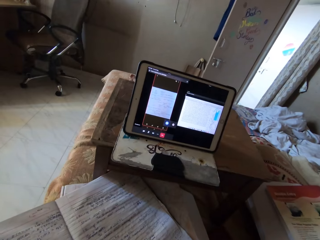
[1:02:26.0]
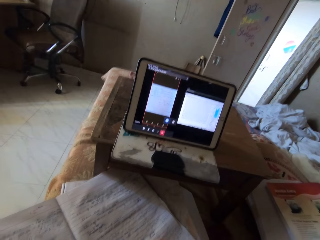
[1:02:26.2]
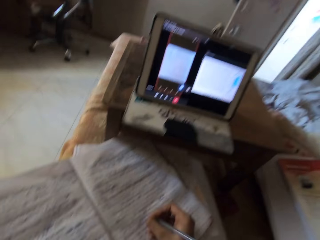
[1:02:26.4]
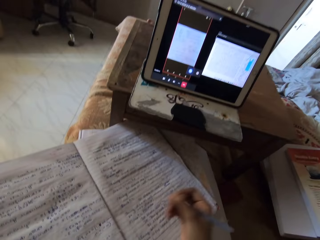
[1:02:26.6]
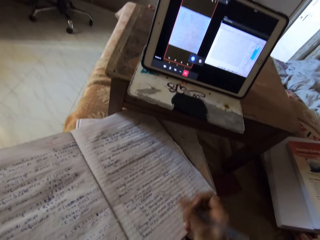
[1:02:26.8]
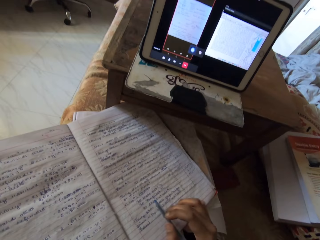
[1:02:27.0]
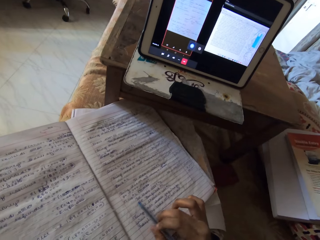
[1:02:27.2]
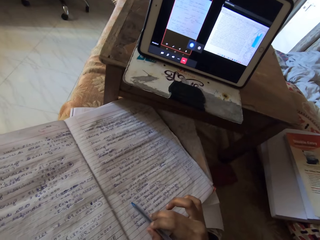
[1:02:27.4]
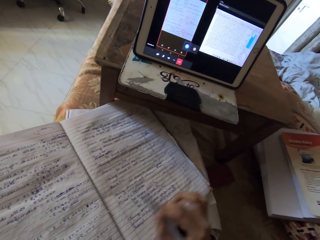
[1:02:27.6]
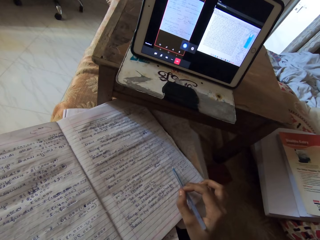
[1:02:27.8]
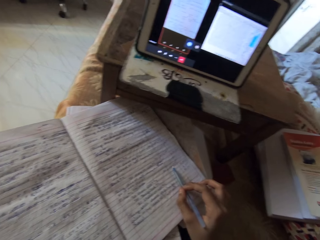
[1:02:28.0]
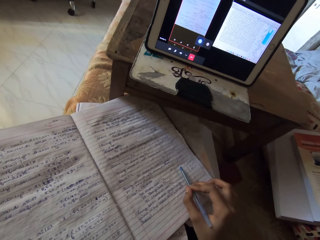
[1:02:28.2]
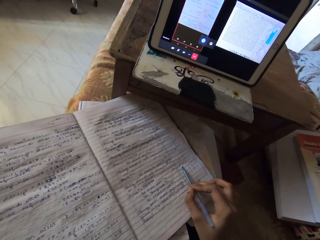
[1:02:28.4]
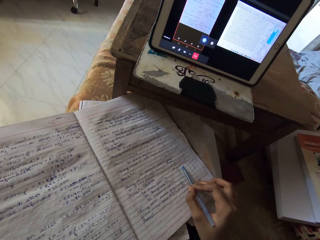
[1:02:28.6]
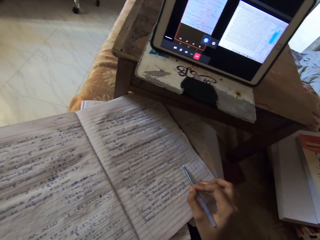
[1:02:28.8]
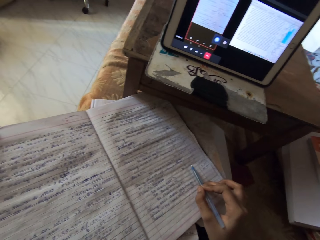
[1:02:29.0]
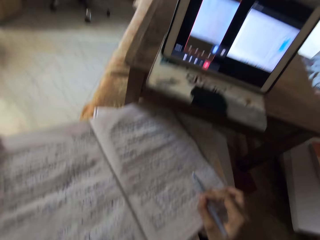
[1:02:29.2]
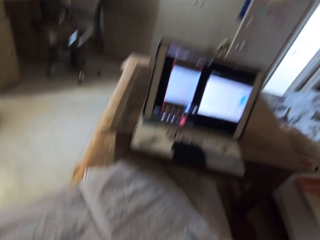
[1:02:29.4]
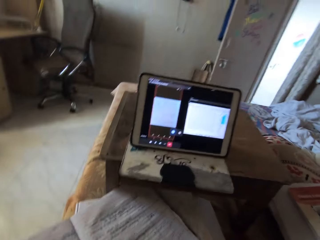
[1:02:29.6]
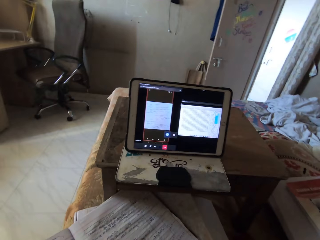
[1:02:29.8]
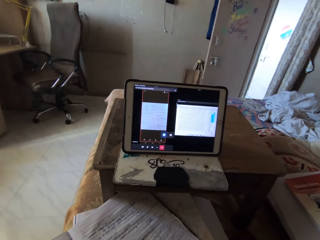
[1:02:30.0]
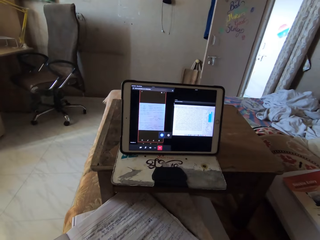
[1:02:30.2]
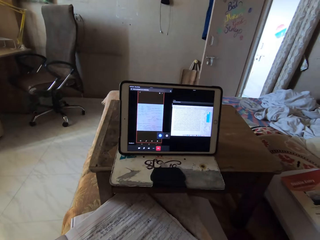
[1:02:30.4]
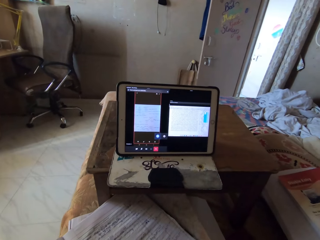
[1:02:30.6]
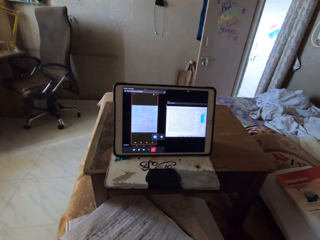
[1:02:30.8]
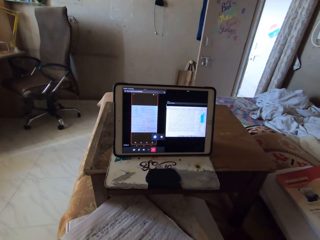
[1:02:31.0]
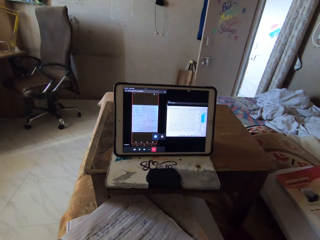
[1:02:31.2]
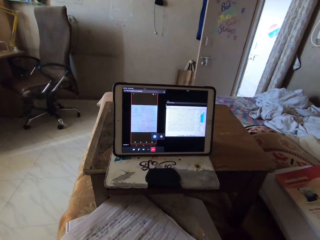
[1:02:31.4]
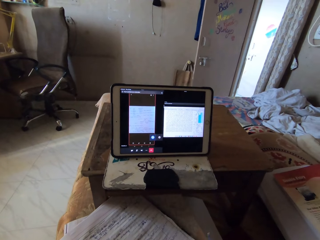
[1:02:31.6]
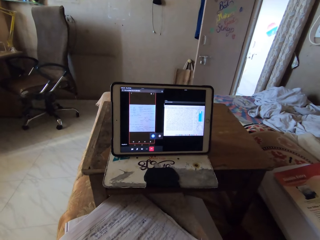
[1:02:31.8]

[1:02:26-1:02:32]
The camera wearer reads the book.

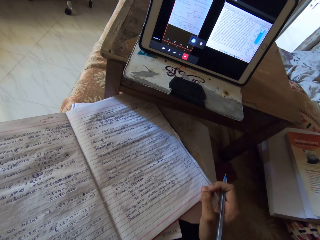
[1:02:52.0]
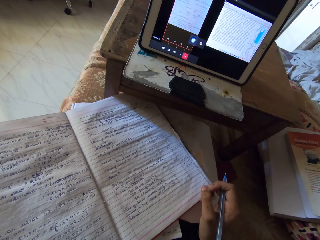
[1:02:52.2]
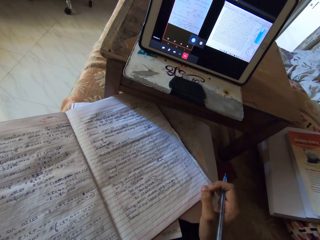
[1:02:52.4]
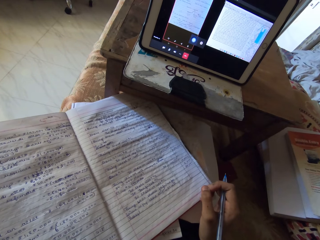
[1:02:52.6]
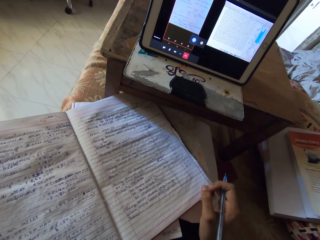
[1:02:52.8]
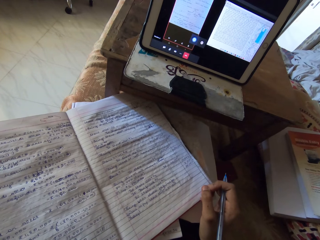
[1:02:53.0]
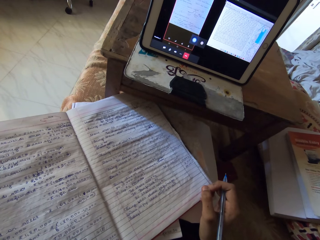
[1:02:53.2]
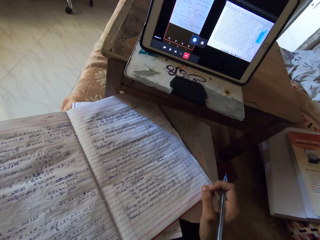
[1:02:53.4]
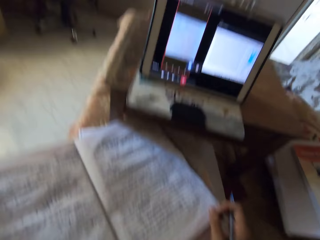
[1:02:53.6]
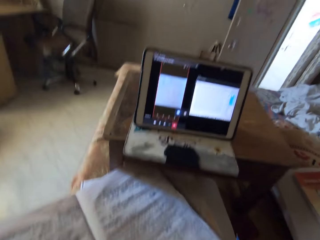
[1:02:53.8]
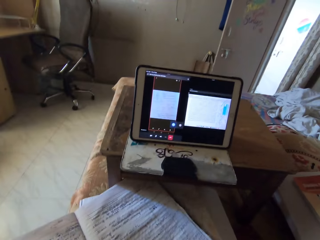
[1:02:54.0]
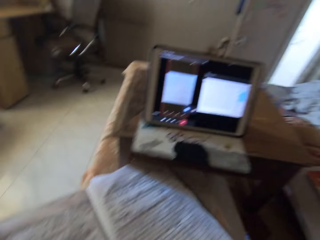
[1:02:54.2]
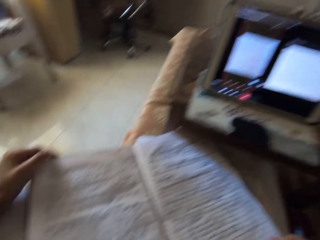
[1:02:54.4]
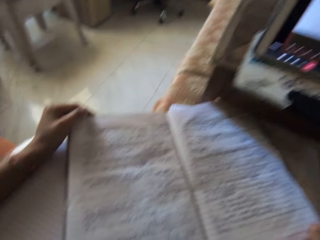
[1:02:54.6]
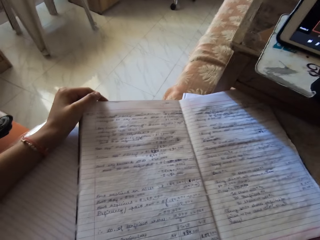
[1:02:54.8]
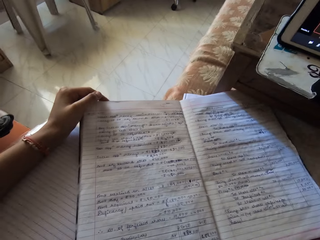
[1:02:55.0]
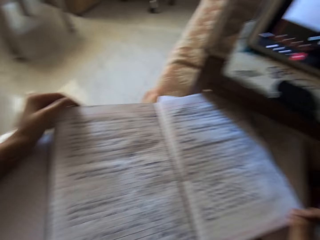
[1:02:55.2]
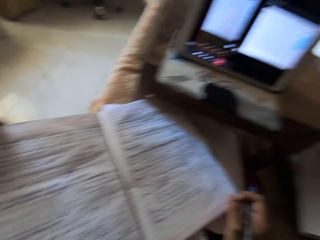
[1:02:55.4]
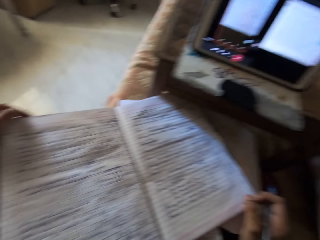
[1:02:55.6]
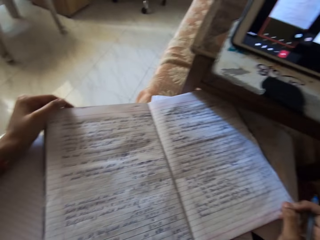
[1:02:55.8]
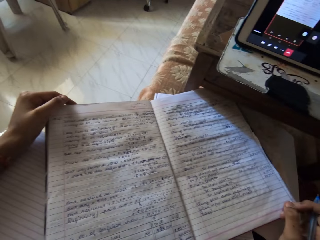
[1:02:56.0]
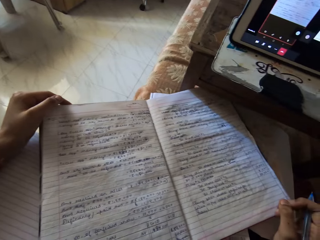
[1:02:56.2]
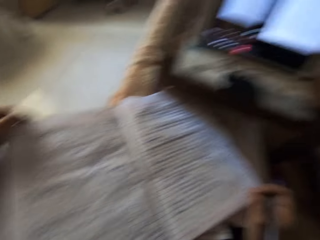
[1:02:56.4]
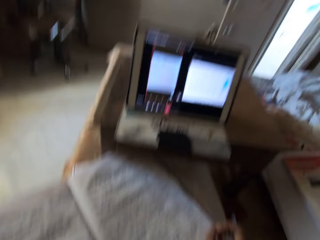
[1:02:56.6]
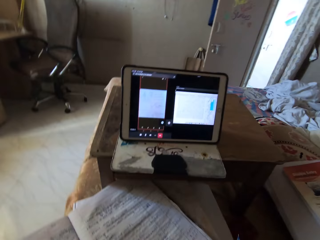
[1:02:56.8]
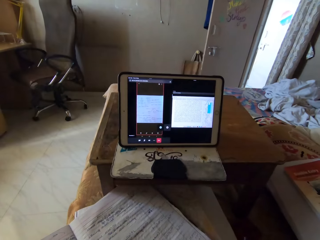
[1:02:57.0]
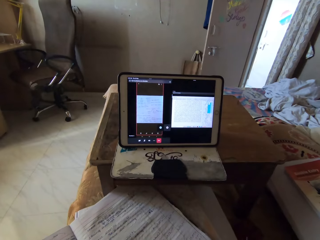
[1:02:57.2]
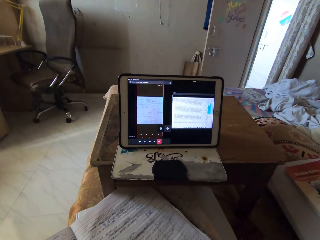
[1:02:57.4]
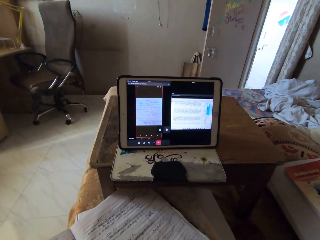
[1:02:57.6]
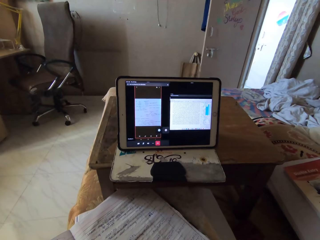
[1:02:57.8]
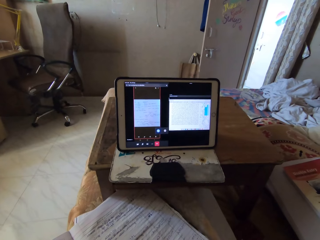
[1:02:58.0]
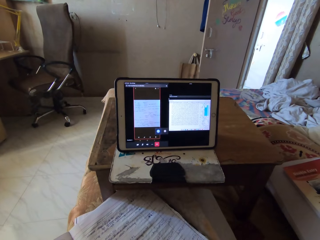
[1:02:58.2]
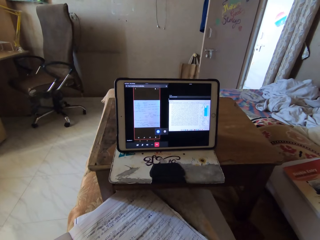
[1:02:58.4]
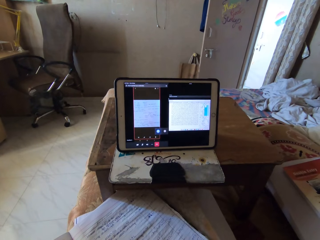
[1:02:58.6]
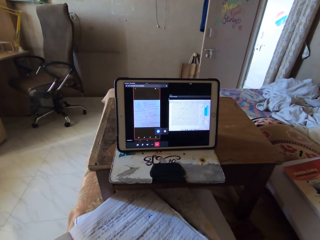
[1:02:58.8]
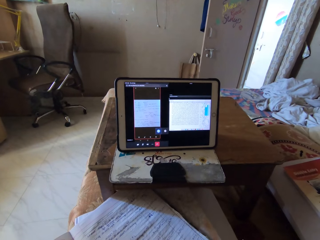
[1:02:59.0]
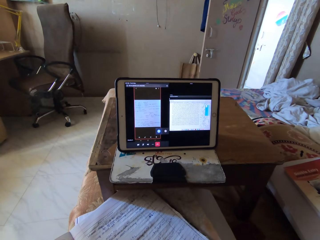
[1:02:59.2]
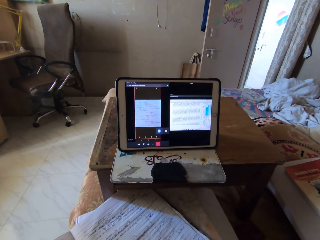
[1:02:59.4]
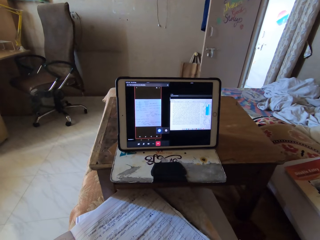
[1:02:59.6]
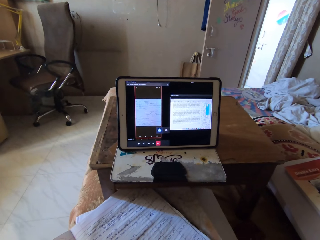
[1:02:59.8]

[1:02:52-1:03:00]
The camera wearer looks at the tablet. They look at a book. They look at the tablet.

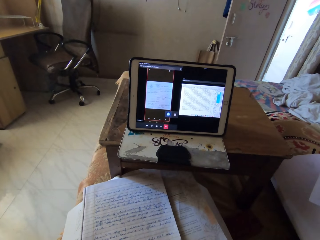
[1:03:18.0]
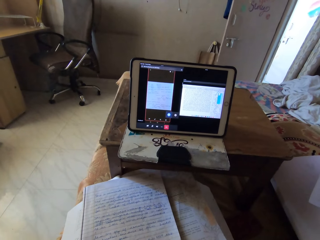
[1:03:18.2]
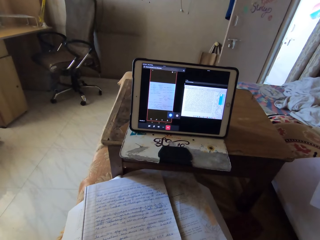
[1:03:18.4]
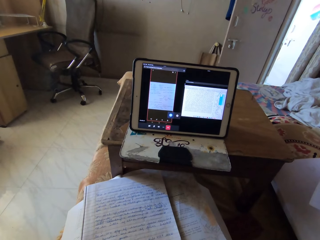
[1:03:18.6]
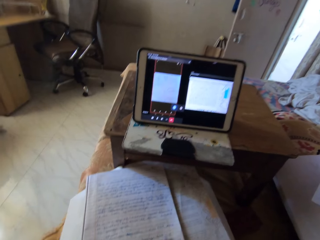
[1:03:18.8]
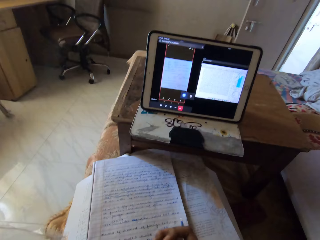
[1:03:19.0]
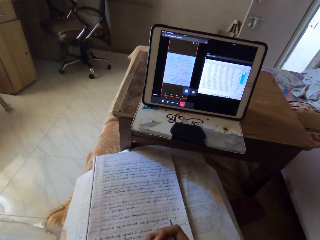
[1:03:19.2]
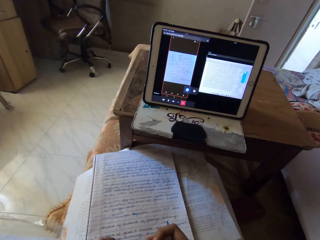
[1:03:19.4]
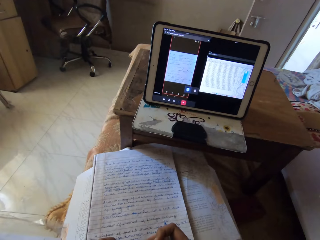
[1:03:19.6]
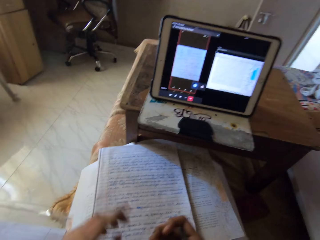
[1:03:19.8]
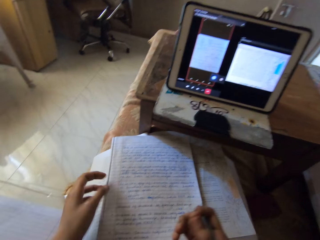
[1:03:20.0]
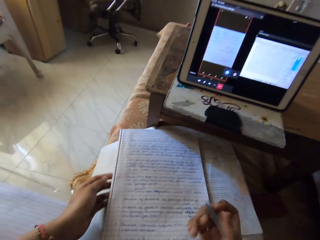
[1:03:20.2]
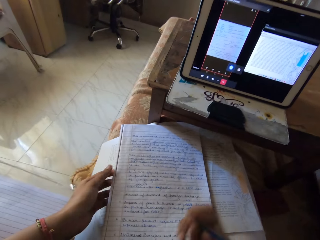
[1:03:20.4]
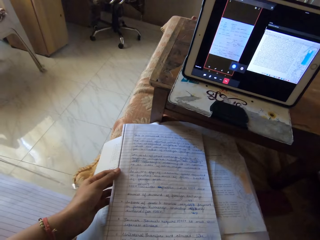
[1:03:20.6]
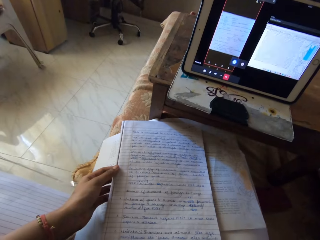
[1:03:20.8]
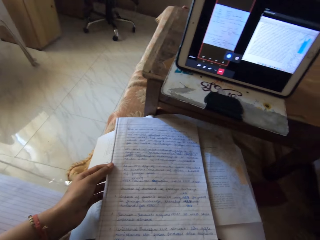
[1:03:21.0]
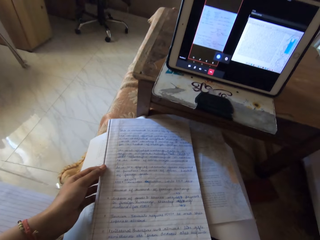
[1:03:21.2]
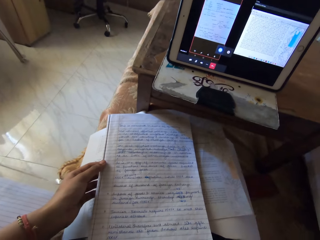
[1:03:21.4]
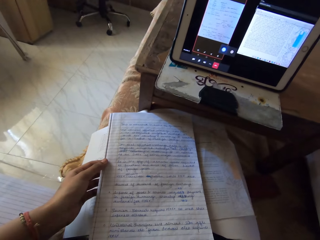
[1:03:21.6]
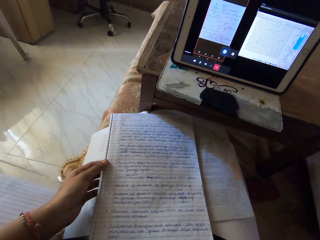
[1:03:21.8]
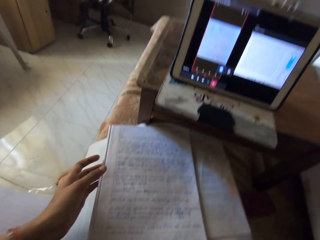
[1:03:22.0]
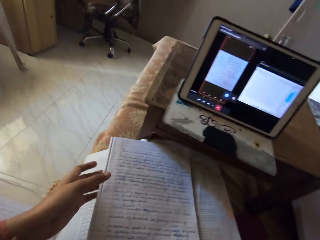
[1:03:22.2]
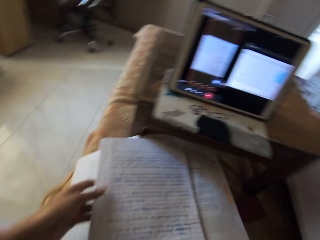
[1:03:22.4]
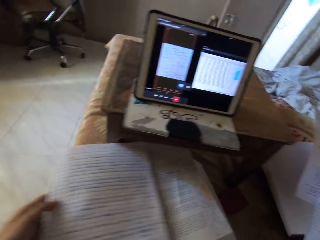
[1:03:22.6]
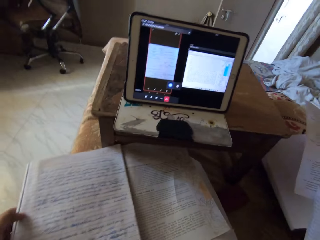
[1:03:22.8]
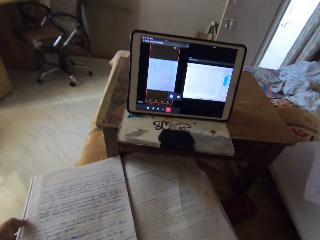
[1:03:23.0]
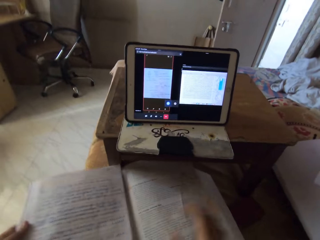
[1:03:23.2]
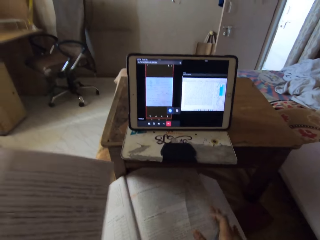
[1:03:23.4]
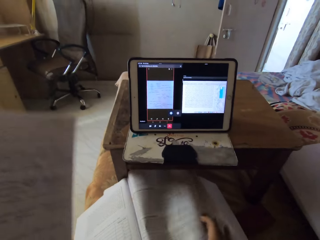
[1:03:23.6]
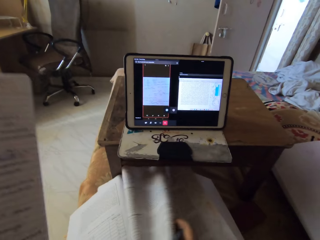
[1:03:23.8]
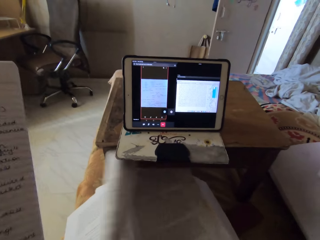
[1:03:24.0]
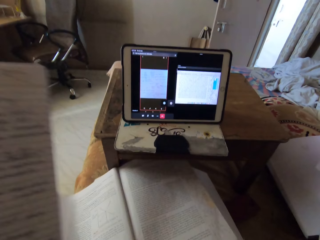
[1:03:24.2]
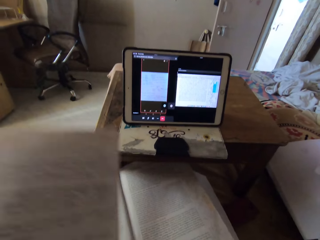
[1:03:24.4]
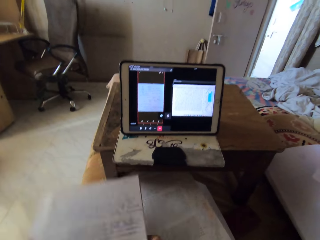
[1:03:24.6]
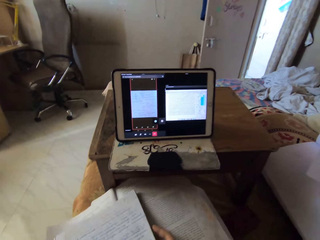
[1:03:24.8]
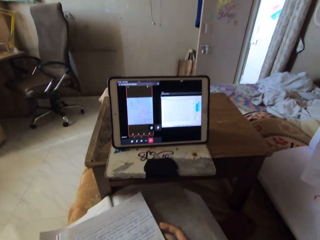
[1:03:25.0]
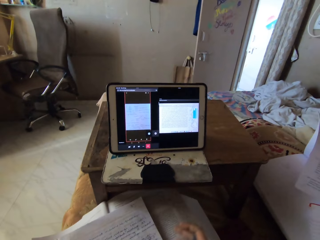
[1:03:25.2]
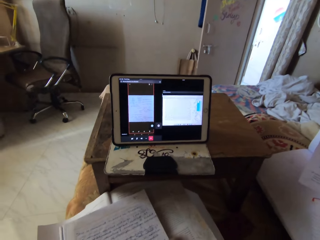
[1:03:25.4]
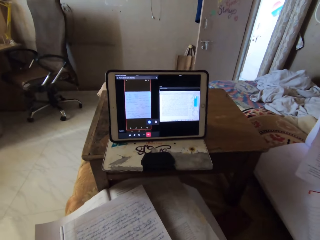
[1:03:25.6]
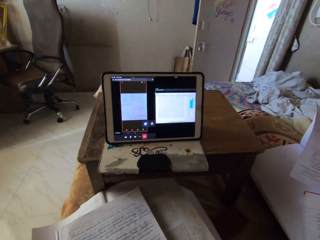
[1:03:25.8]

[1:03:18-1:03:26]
The camera wearer moves her hands over the book. She picks up a notebook from her lap. She looks at the book. She moves the book on her lap. She lifts the book upwards, reads the book, and opens a book page. She drops the notebook on her lap. She puts the book on top of another book.
